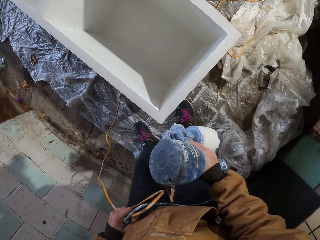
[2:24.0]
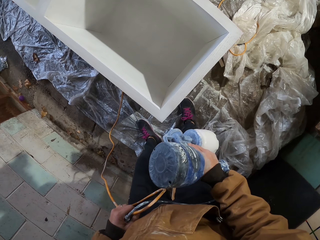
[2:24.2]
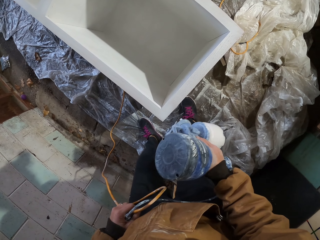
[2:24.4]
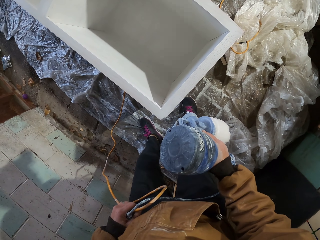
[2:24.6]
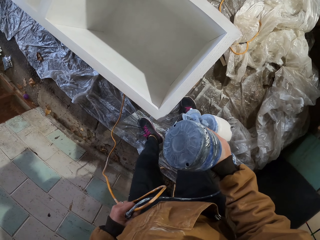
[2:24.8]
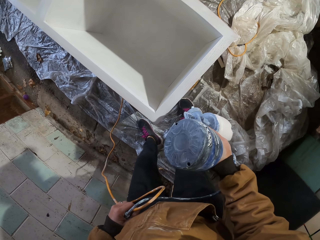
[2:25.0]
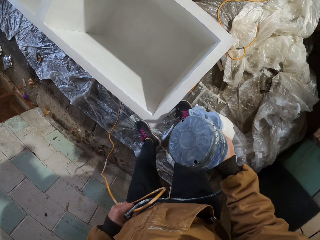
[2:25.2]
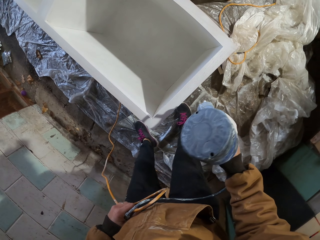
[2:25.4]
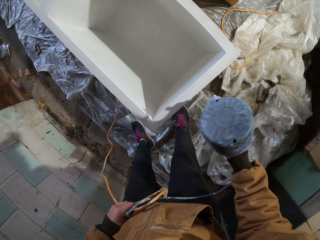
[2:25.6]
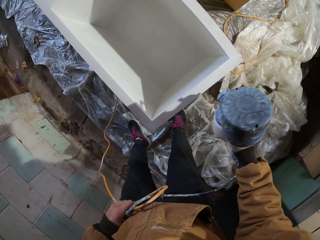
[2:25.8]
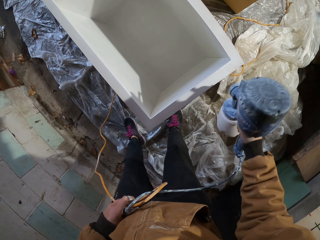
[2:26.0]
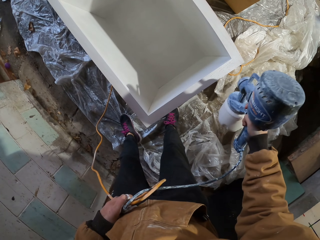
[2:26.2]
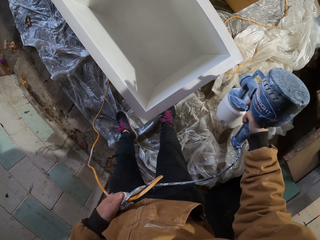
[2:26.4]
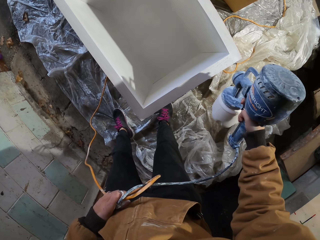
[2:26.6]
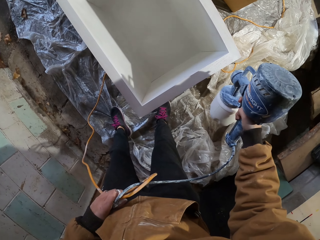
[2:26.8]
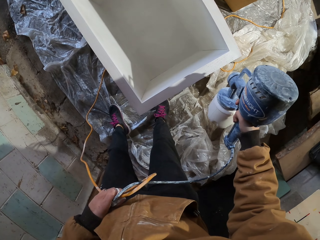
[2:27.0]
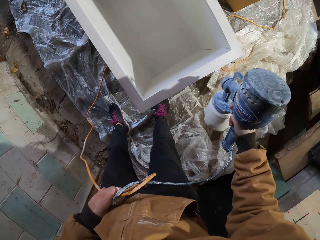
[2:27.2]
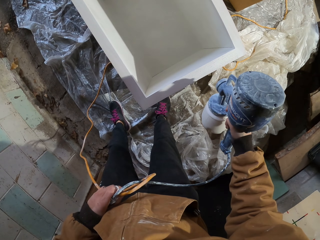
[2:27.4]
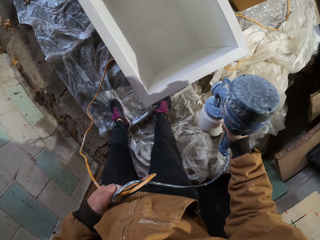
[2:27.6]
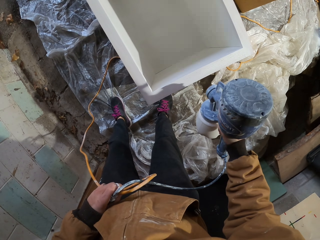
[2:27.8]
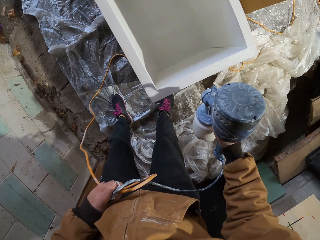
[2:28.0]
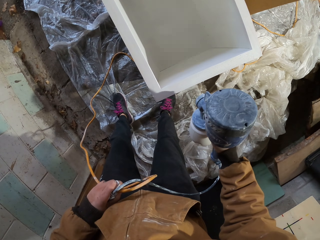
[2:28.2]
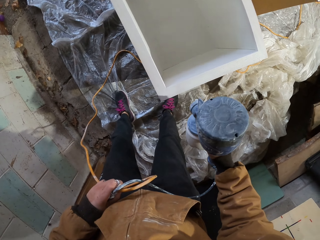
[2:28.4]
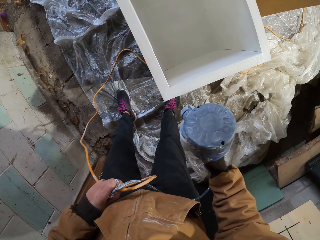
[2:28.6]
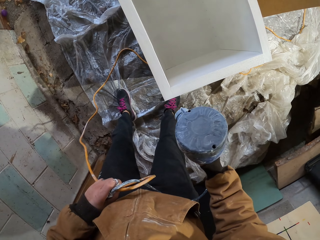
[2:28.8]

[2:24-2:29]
The camera wearer sprays paint on the wood furniture with a sprayer machine.

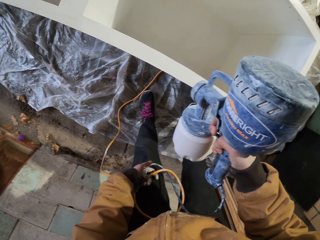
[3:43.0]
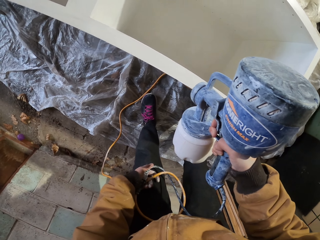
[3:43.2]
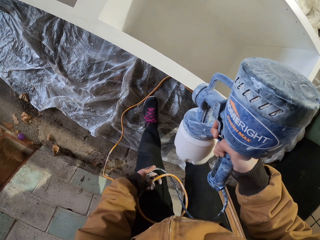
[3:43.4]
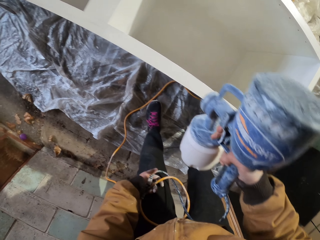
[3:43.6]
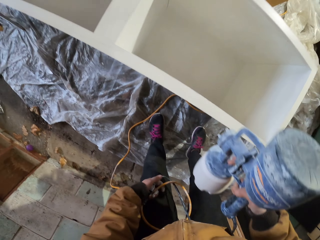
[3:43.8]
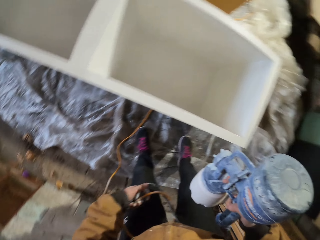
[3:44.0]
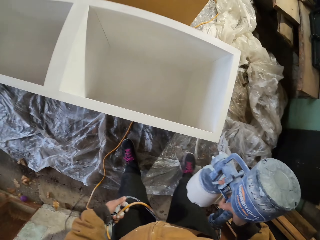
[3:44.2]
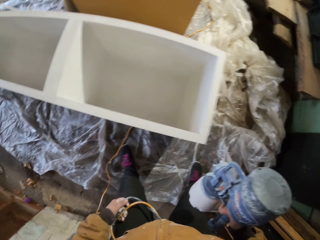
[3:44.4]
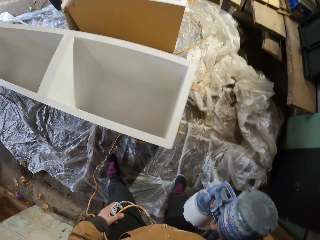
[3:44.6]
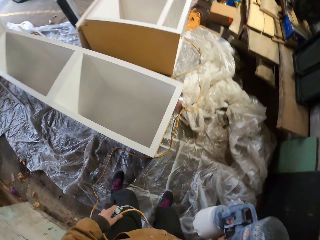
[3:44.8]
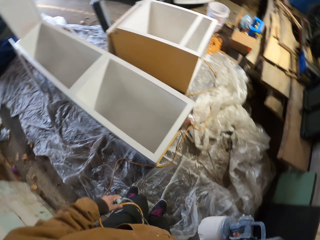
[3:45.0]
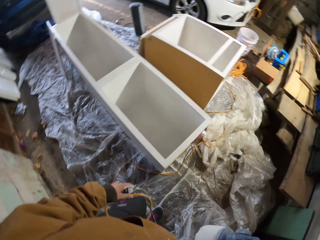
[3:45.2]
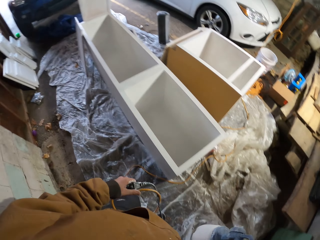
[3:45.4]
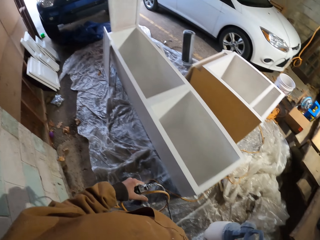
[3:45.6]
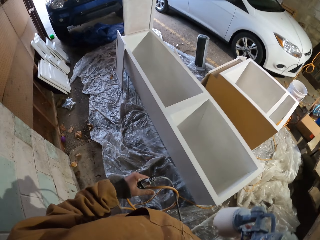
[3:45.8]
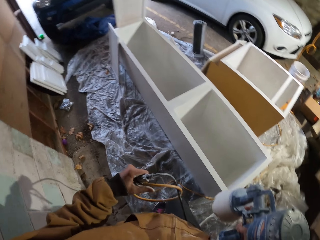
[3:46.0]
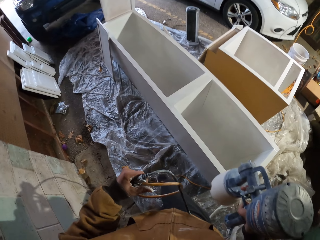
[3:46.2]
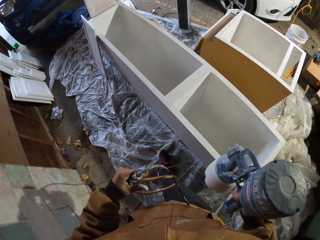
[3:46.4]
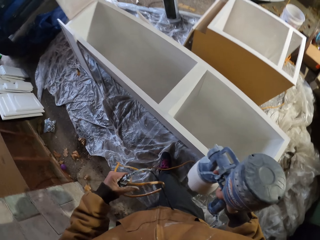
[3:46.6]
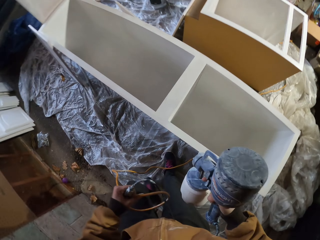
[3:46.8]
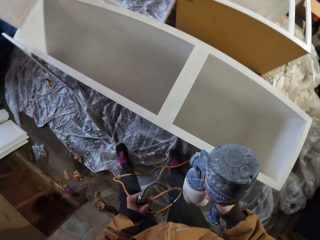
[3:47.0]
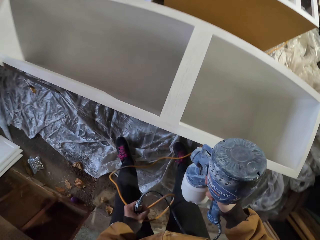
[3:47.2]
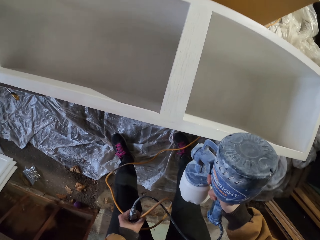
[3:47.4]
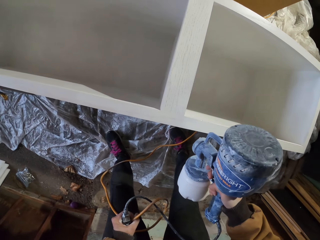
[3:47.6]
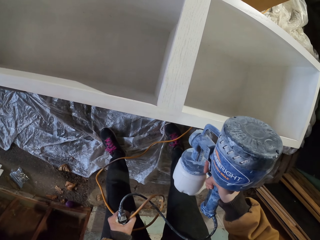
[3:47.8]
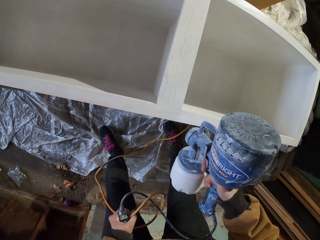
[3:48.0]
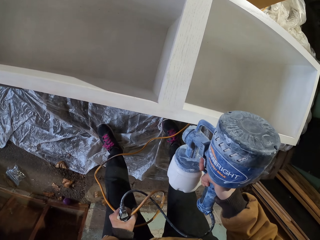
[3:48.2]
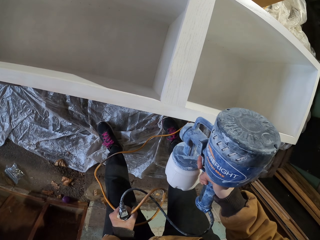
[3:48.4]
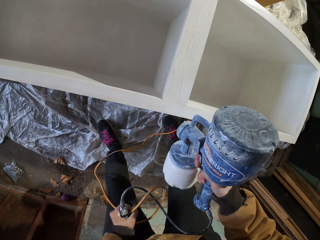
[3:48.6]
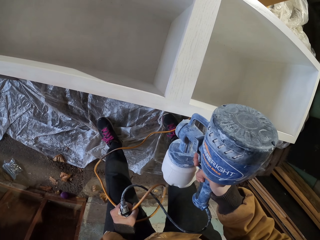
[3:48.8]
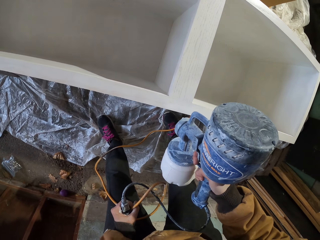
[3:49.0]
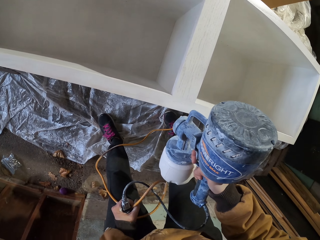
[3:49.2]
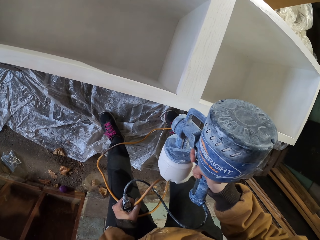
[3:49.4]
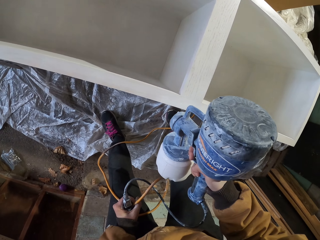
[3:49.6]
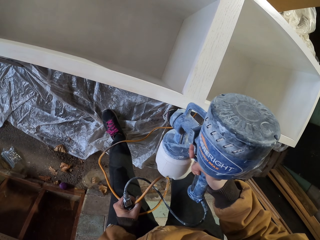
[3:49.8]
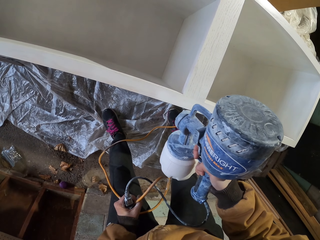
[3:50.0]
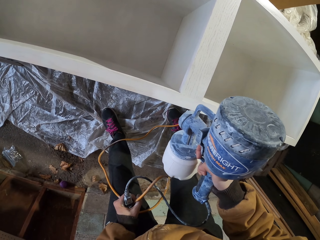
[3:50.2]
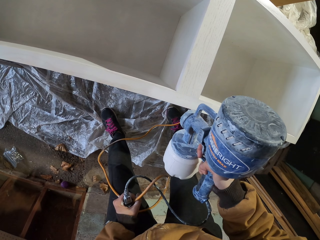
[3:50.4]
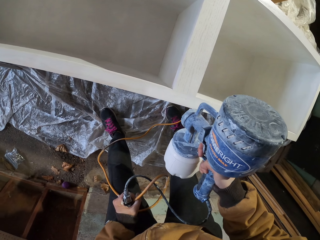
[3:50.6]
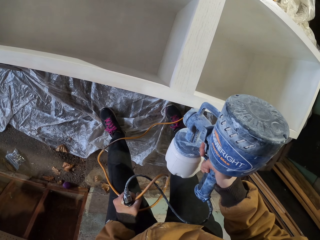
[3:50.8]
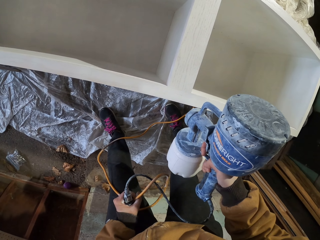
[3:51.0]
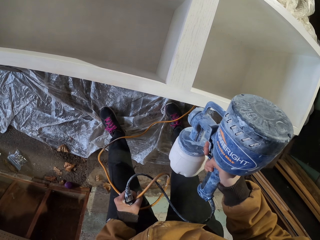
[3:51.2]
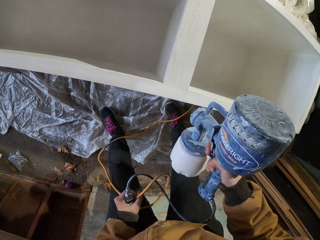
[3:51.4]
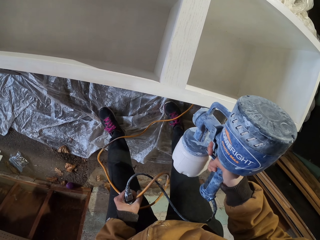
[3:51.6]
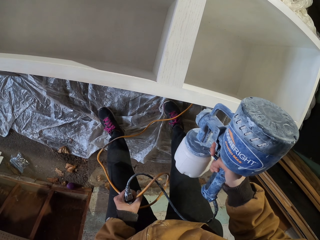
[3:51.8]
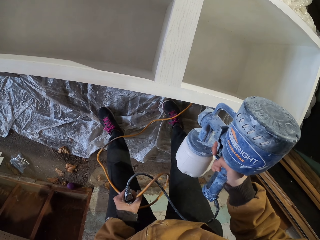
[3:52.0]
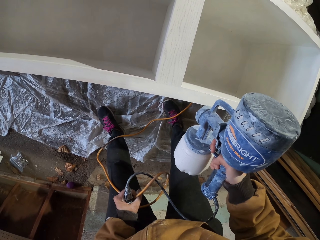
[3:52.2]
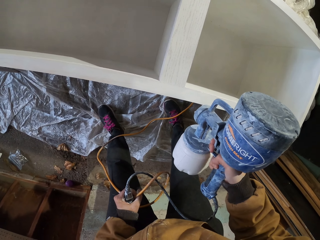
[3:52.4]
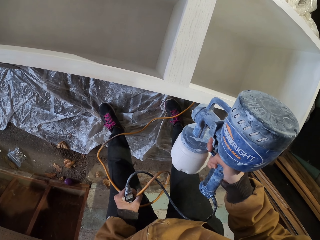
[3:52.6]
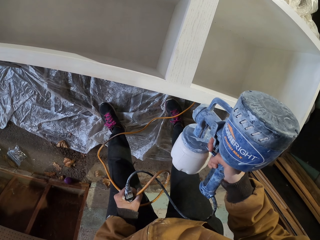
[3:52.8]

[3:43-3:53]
The camera wearer walks around. They spray paint on the wood furniture with a sprayer machine.

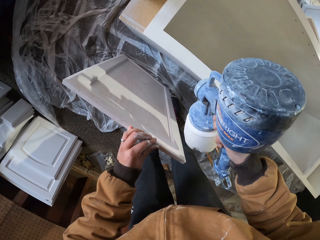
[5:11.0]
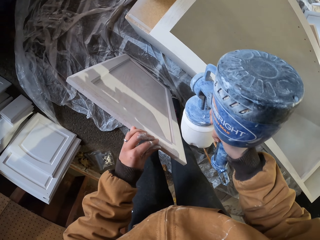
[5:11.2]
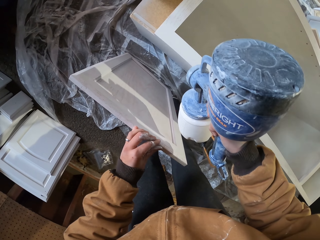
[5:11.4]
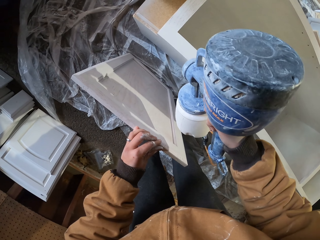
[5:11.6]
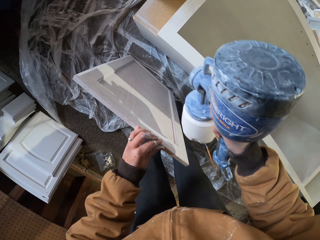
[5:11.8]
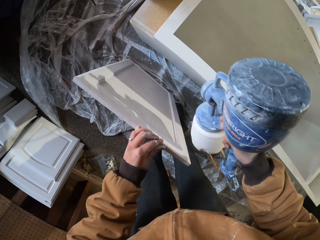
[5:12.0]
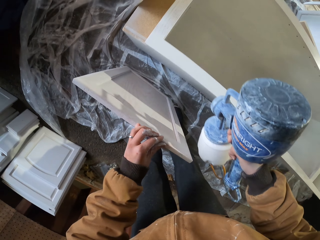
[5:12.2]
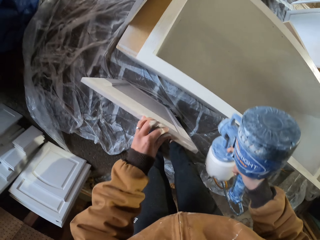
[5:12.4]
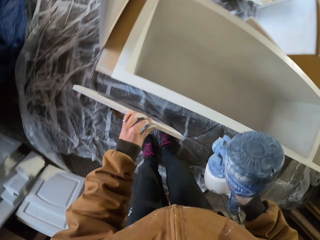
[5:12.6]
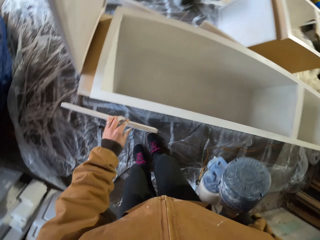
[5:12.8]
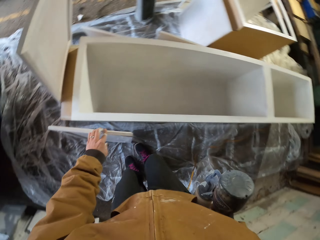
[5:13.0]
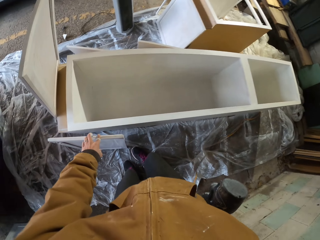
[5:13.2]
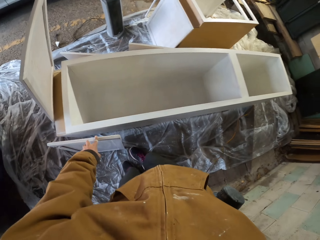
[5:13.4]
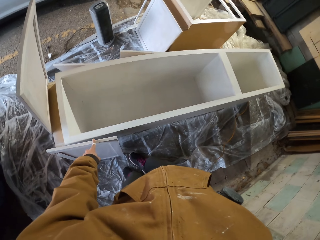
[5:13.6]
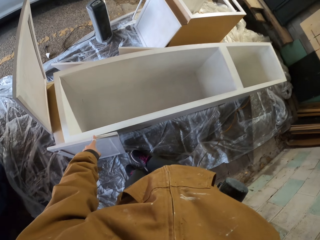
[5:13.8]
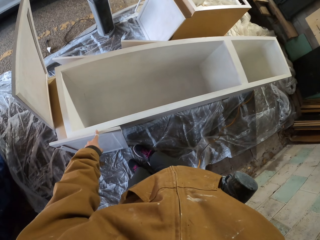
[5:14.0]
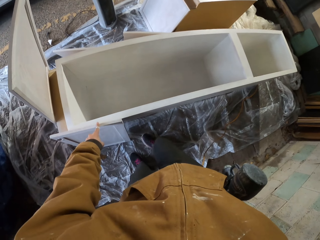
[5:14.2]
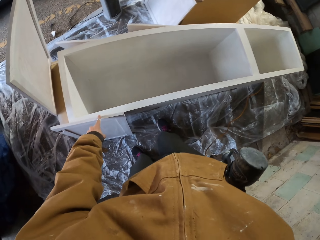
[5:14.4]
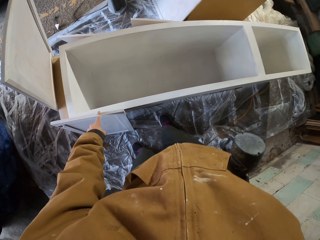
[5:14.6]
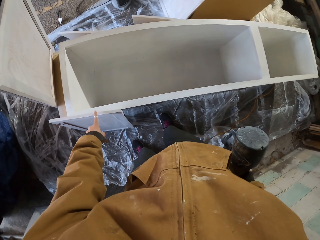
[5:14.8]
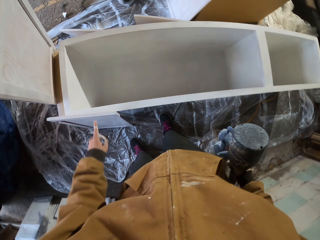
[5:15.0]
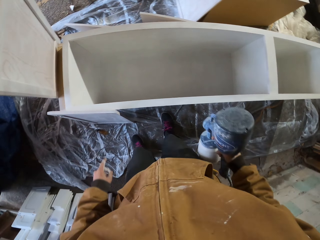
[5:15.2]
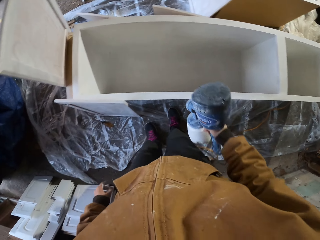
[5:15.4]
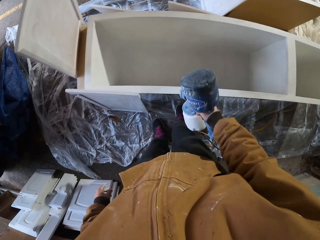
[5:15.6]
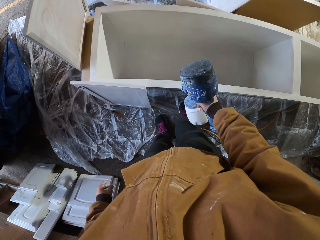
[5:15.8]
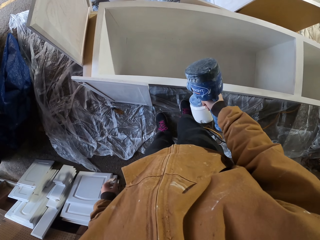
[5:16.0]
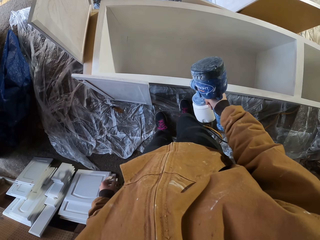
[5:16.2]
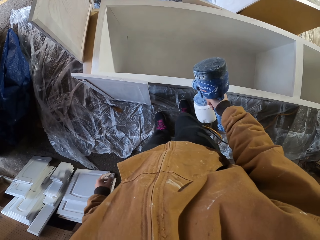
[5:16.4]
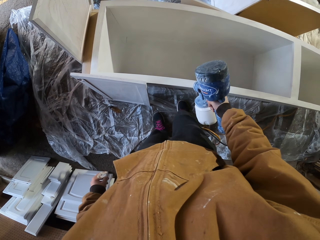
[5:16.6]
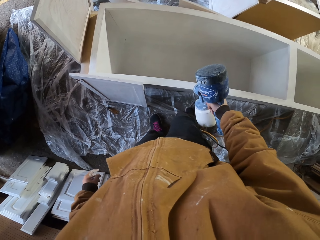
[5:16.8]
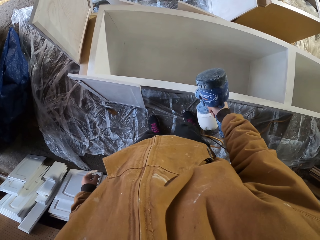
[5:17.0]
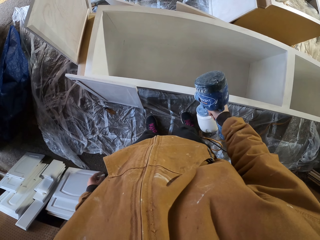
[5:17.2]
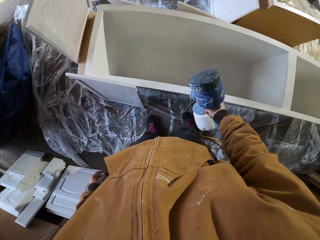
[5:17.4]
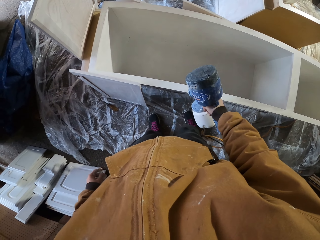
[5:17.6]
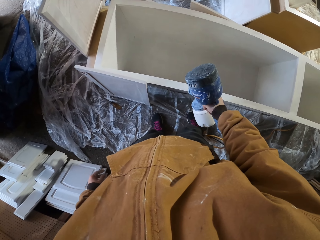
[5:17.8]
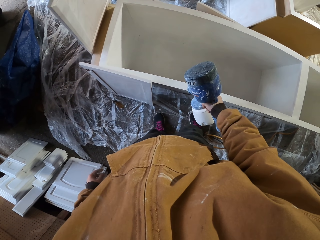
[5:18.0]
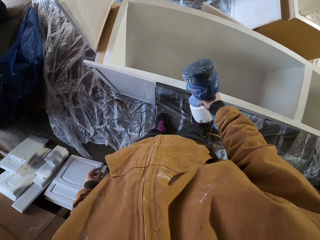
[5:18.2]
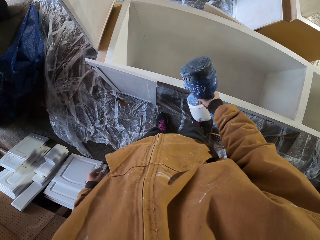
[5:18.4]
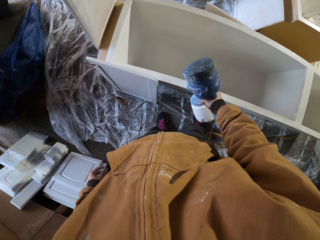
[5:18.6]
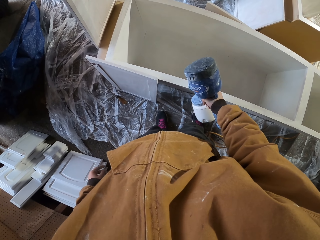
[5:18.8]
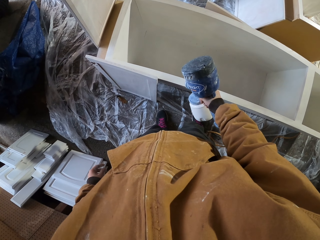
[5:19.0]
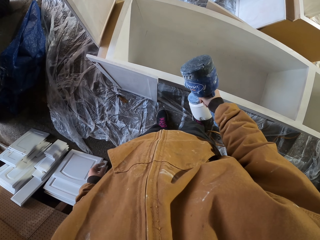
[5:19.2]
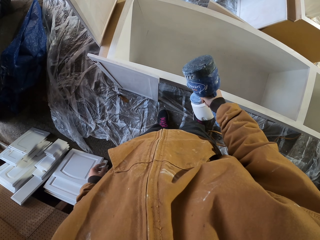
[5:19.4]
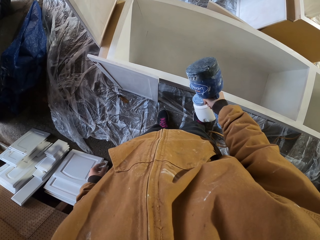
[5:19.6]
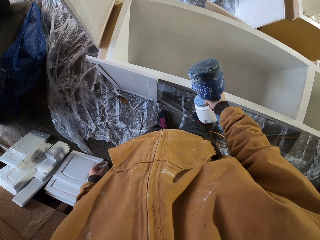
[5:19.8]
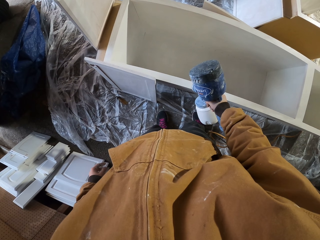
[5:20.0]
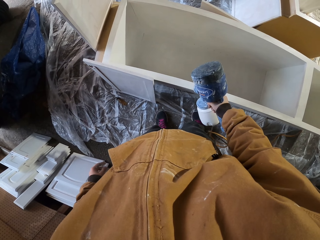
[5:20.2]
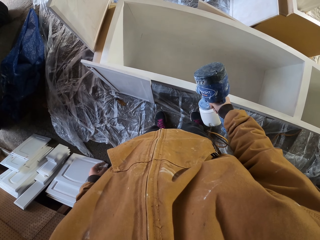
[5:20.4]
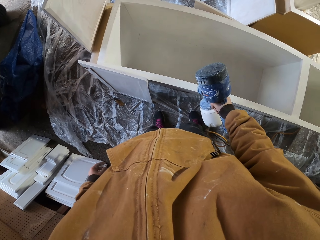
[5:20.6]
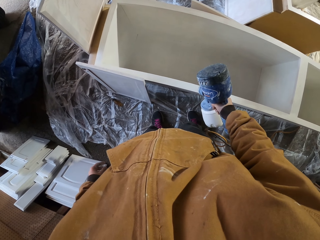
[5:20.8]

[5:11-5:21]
The camera wearer looks around. They place the cabinet door on the cabinet. They paint the cabinet with the paint sprayer.
